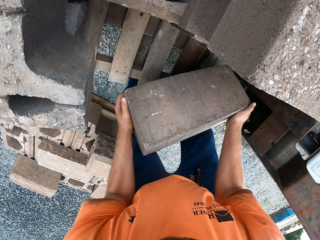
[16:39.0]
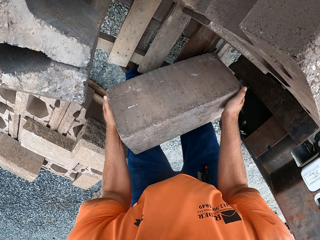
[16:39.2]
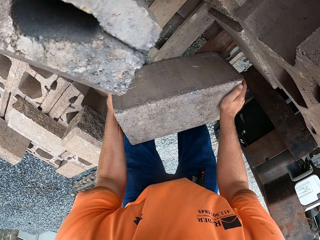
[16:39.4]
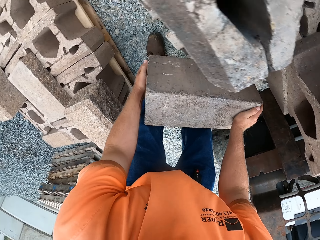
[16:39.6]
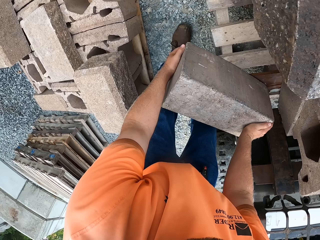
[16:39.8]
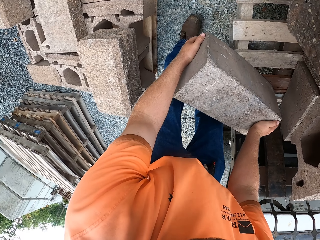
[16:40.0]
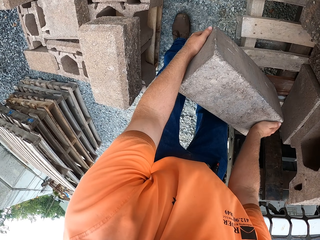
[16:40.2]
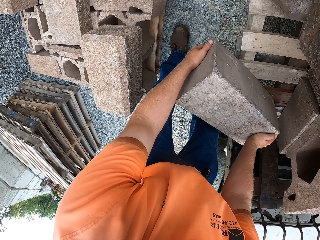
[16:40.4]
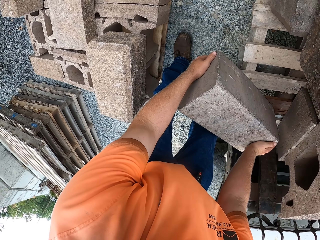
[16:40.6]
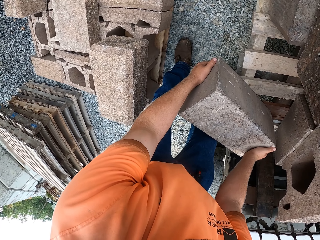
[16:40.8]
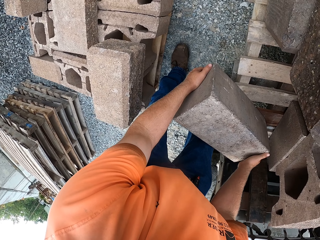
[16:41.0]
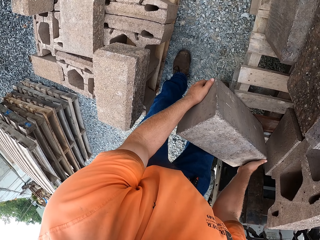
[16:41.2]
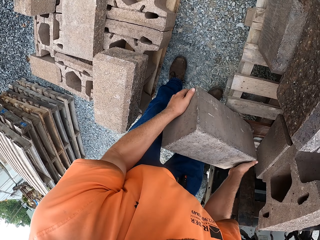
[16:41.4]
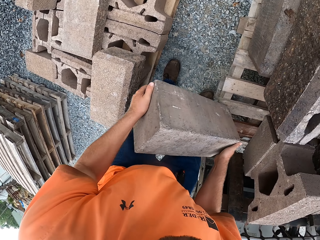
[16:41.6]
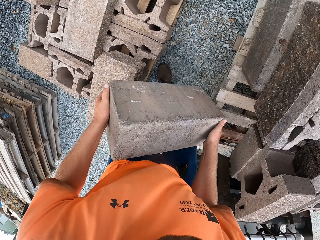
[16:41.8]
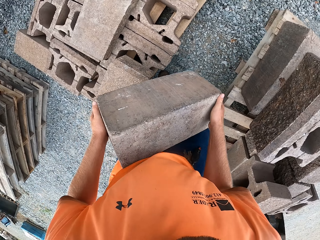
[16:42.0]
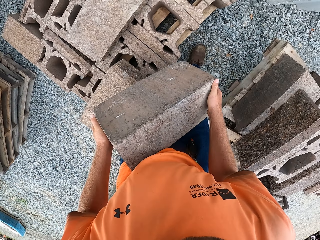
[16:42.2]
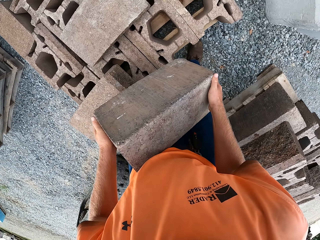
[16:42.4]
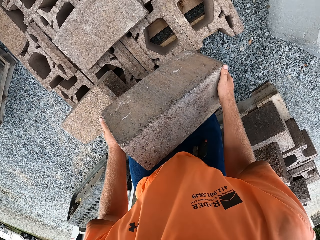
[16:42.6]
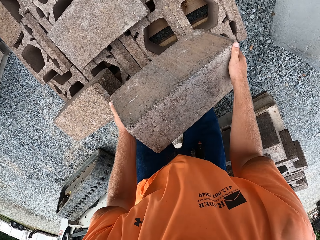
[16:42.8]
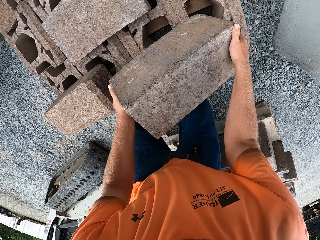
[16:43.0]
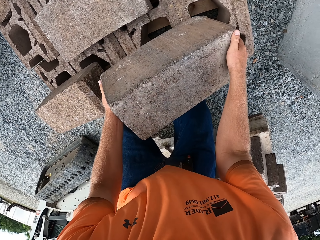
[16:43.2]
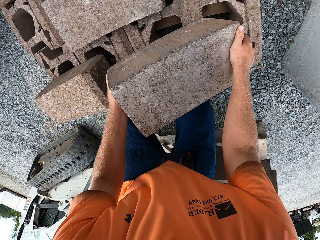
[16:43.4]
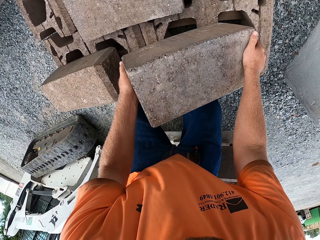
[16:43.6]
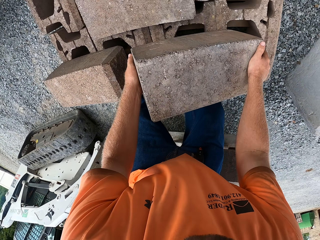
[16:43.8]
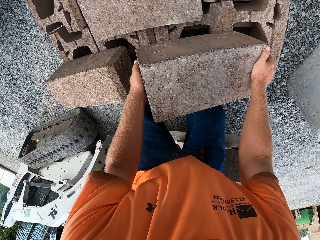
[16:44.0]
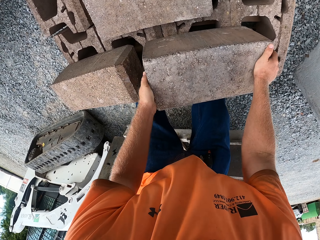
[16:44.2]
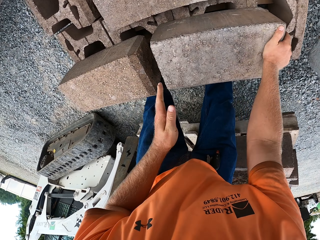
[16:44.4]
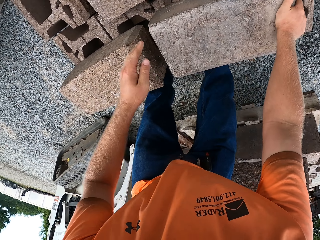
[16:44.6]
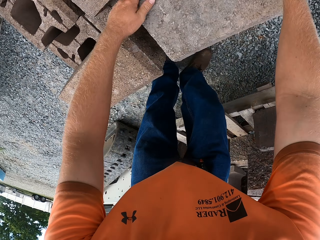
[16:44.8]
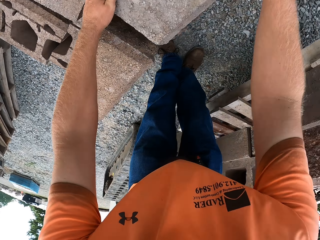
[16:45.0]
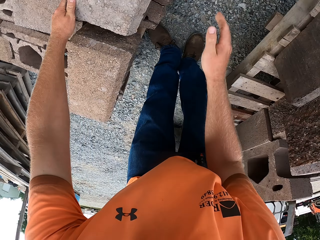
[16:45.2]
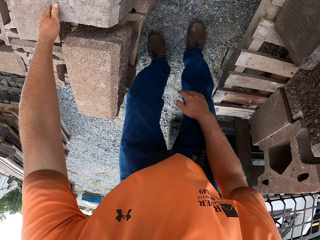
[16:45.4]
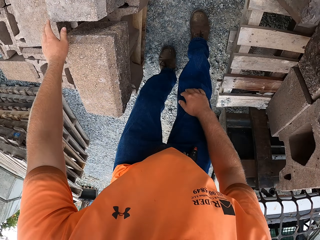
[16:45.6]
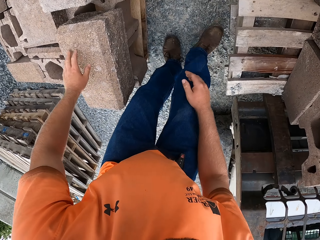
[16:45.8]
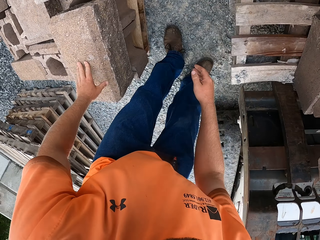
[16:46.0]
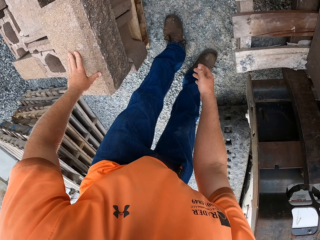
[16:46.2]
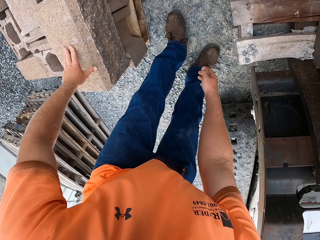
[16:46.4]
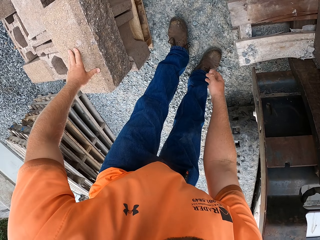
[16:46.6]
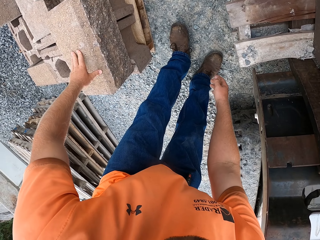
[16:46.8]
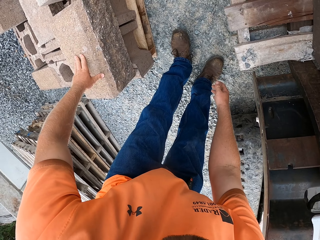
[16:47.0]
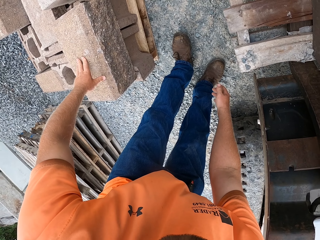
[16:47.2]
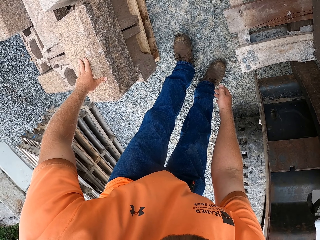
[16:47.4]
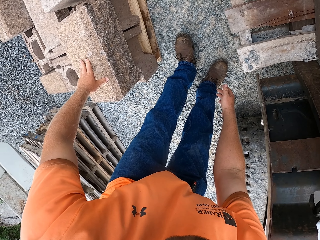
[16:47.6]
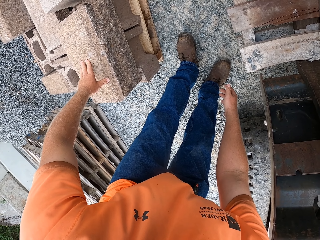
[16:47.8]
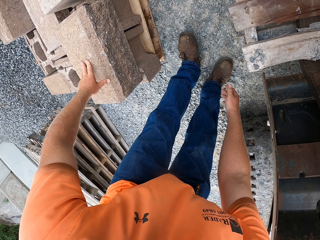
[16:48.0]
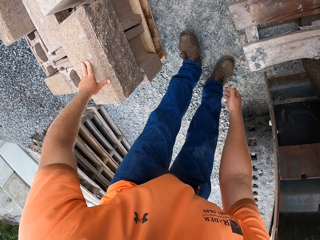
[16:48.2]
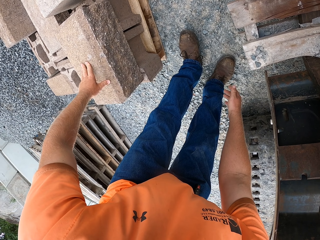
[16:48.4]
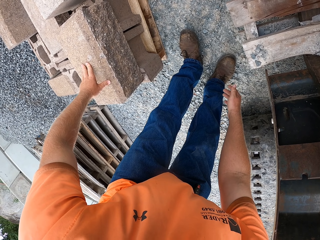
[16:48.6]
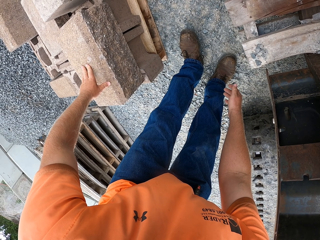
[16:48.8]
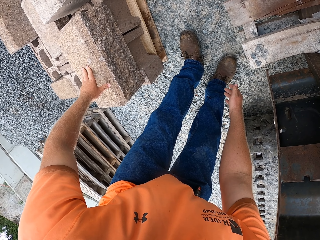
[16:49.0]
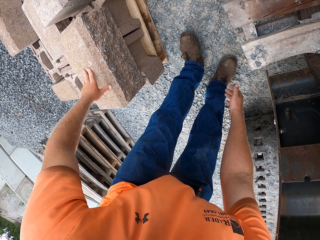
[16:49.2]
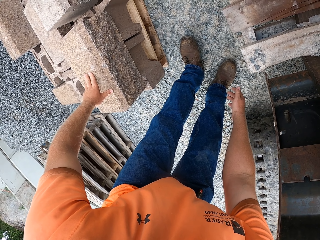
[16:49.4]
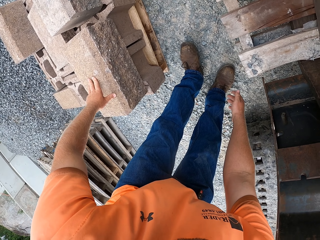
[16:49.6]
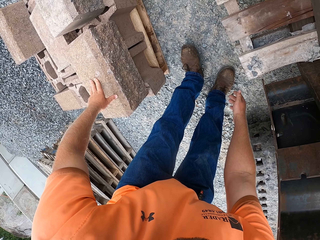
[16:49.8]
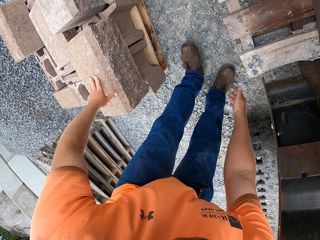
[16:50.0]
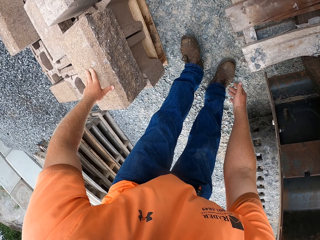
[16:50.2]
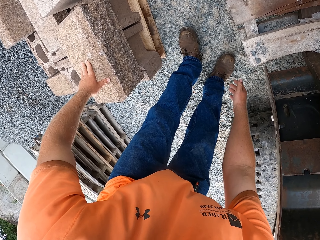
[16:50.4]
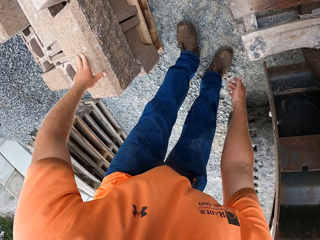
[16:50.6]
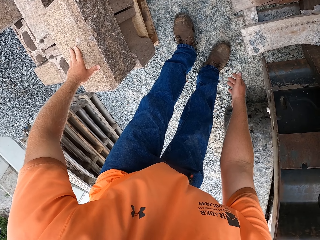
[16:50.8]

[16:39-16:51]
The camera wearer takes a concrete block or stone from the wood on the forklift with both hands. He places the concrete block on a pile of bricks on a wood on the ground with both hands. He places his left hand on a concrete block on the pile of bricks on the wood on the ground. He looks at the stones.

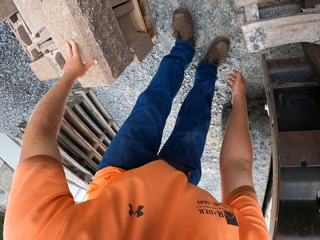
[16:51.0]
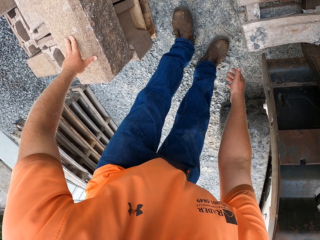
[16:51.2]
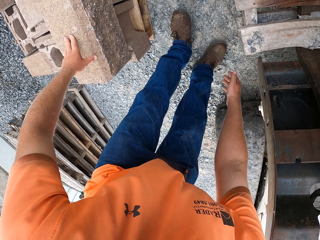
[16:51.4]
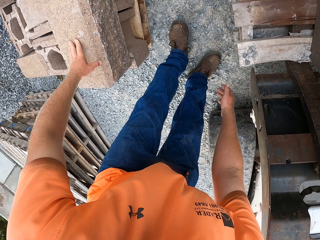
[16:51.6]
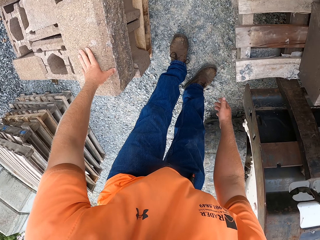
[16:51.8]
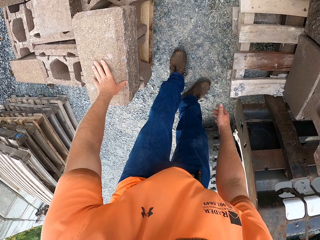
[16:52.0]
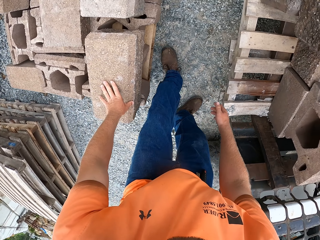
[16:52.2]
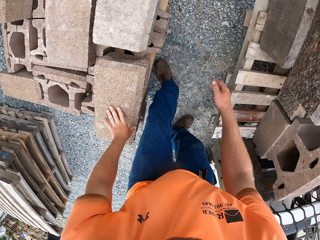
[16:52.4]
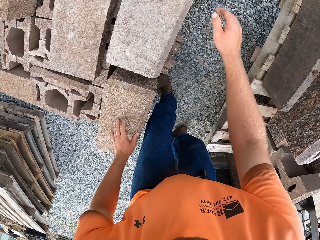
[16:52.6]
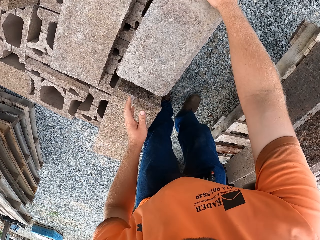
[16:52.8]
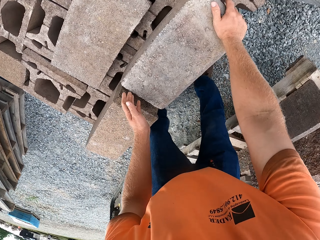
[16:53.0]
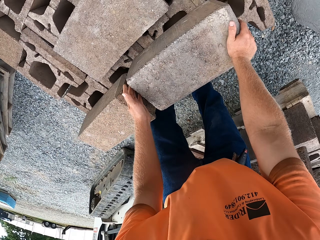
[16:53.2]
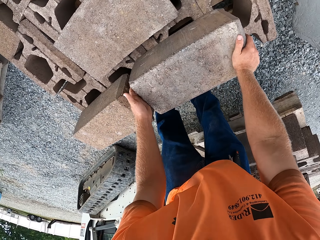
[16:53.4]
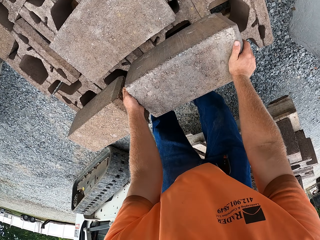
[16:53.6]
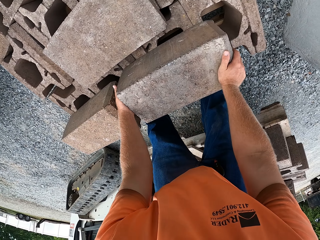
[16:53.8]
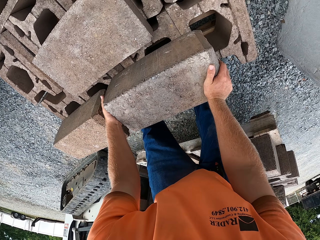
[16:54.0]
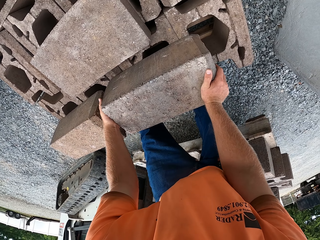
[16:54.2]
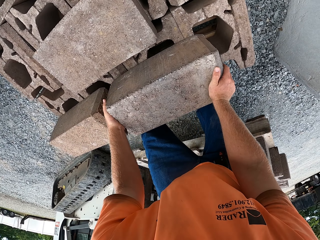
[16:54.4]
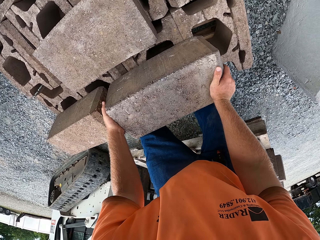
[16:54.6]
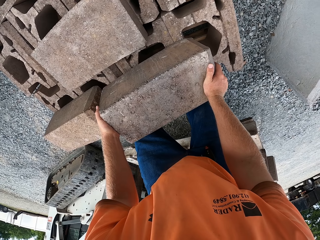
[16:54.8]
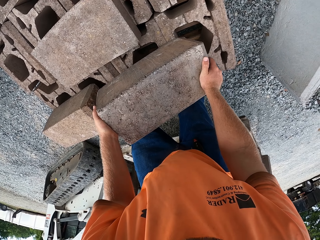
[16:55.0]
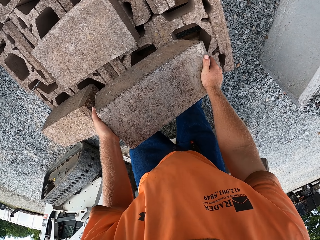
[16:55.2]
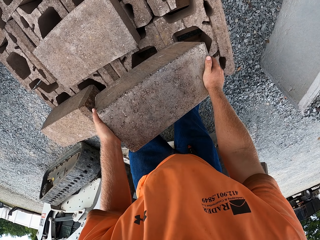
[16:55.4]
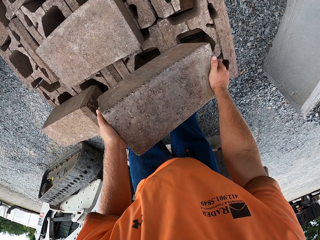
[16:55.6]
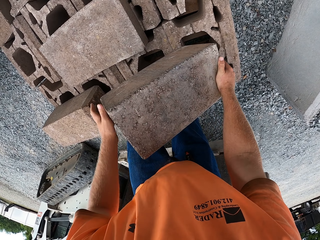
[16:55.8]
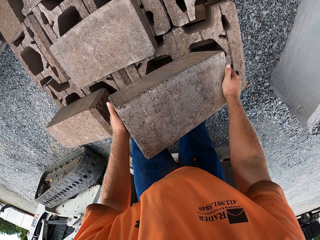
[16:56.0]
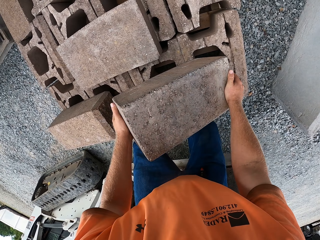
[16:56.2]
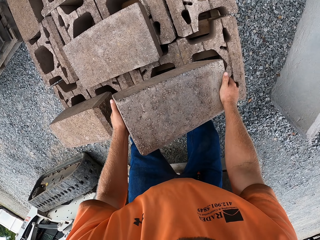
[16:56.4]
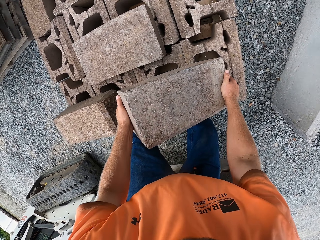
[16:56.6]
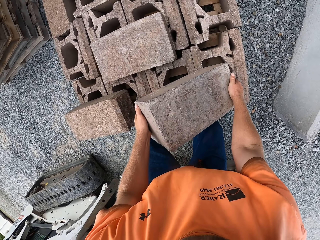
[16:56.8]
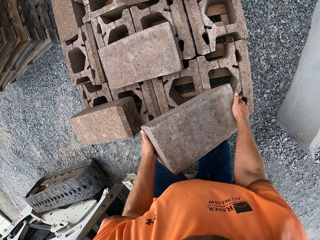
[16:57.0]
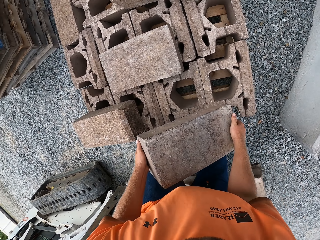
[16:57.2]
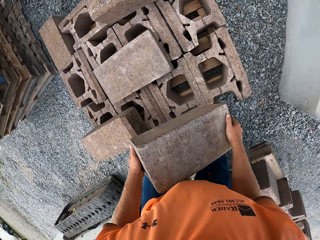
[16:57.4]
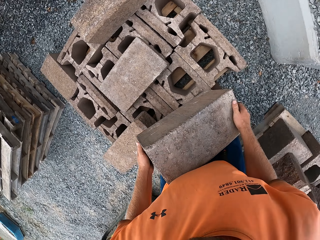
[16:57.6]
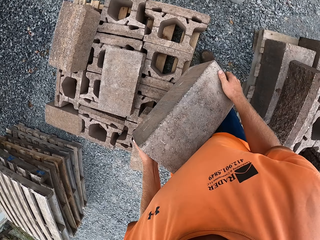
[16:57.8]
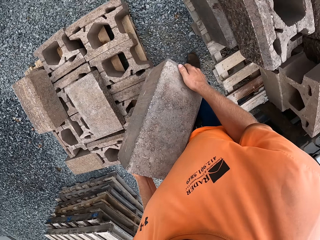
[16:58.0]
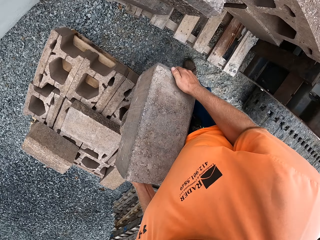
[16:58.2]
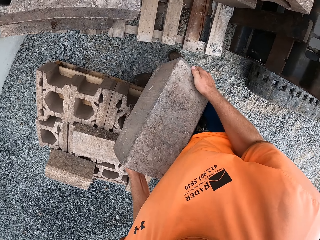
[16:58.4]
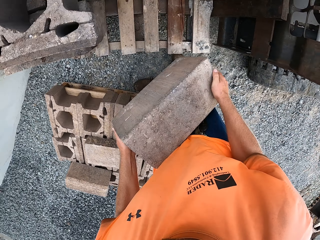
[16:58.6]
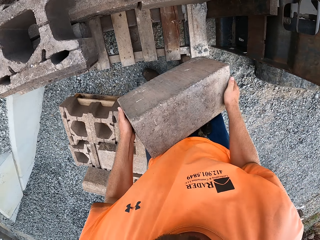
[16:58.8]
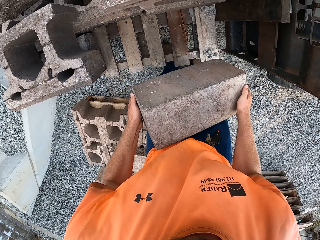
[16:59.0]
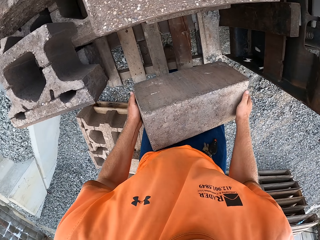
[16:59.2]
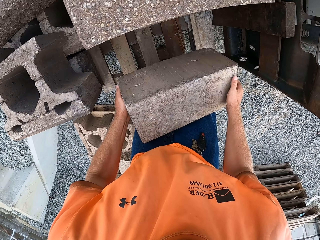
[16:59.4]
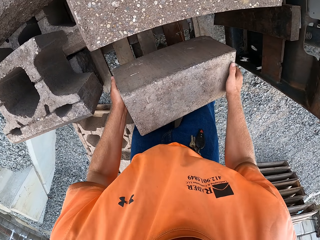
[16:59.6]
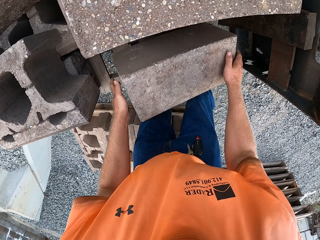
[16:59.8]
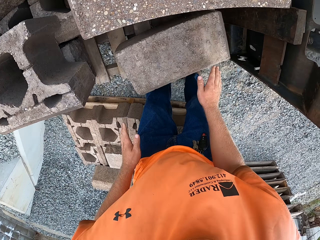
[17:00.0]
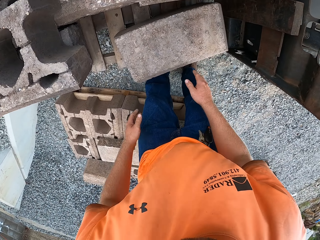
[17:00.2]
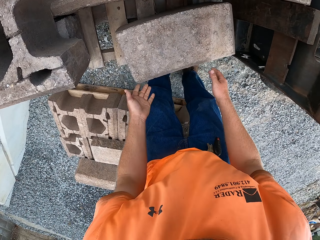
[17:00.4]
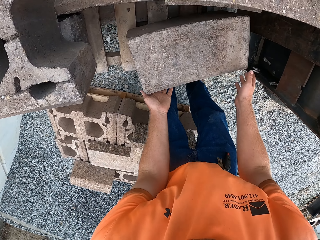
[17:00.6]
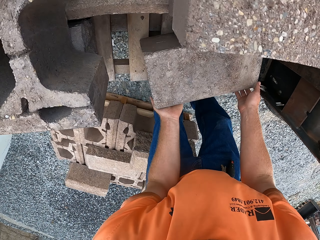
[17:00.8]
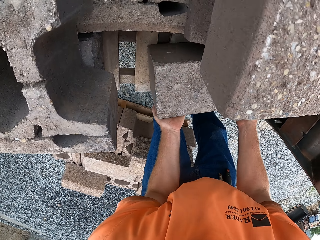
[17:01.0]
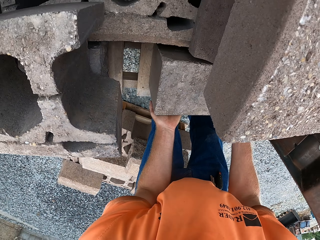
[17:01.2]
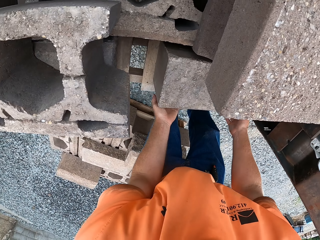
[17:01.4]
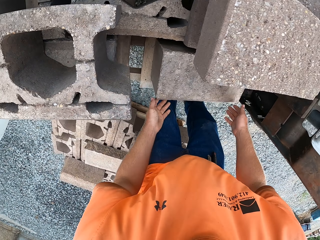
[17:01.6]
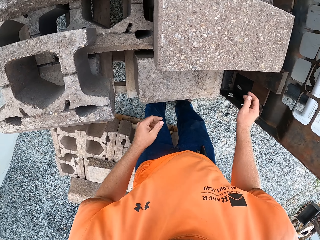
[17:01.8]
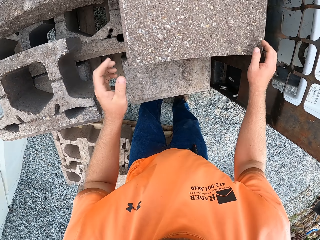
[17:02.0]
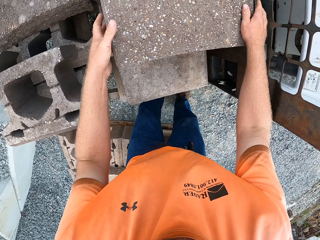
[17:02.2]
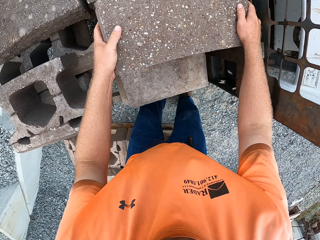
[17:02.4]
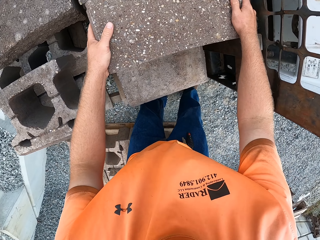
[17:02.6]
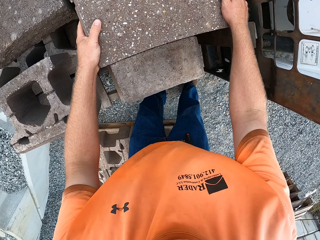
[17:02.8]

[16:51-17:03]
The camera wearer touches the stones with both hands. They take the concrete block from the pile of bricks on the wood on the ground with both hands. They drop the concrete block on the wood on the forklift with both hands. They adjust the concrete block on the wood on the forklift with both hands.
